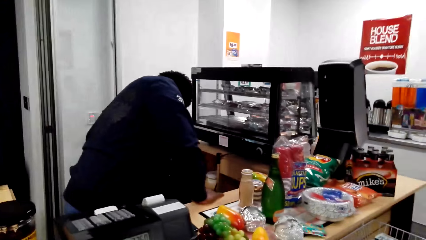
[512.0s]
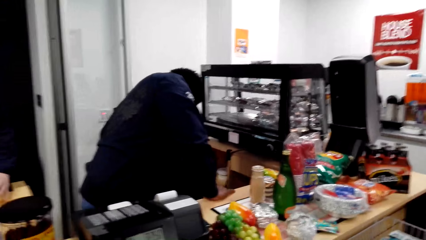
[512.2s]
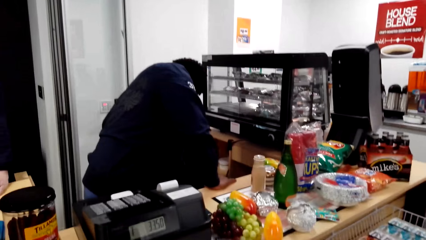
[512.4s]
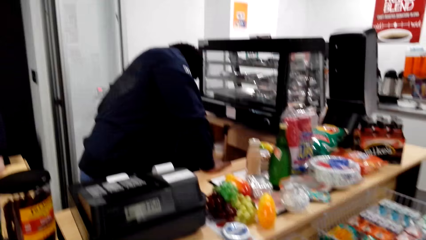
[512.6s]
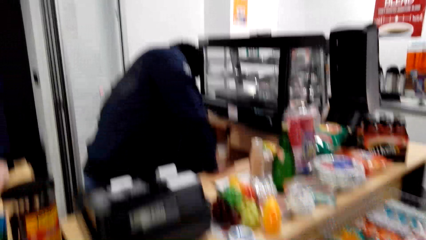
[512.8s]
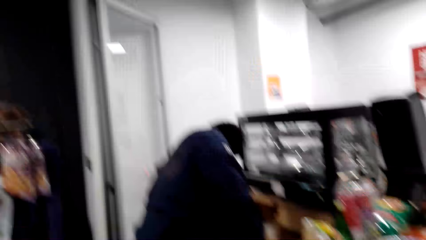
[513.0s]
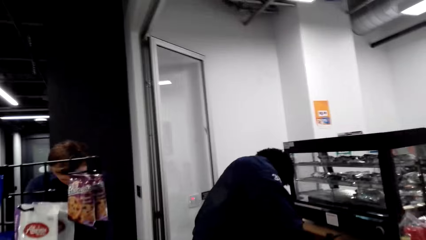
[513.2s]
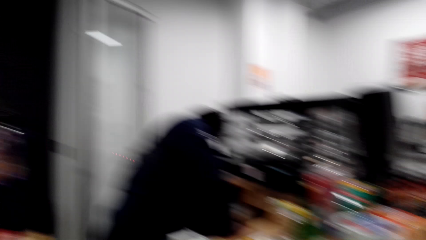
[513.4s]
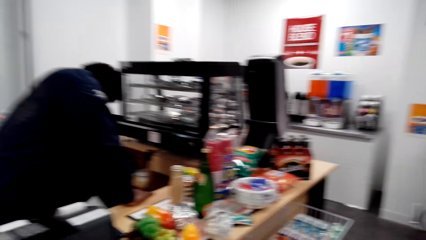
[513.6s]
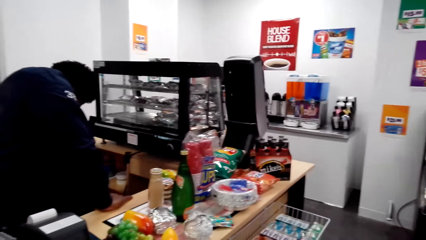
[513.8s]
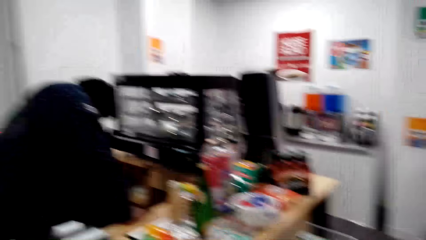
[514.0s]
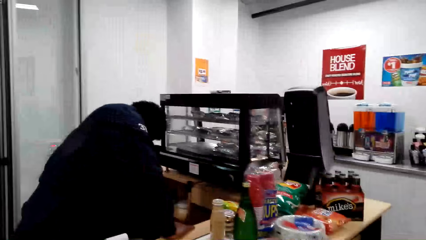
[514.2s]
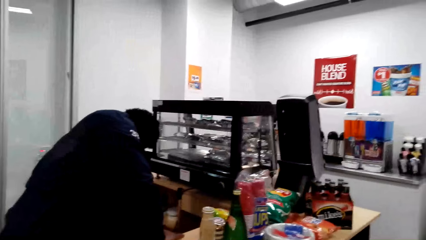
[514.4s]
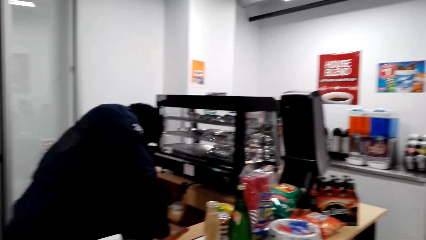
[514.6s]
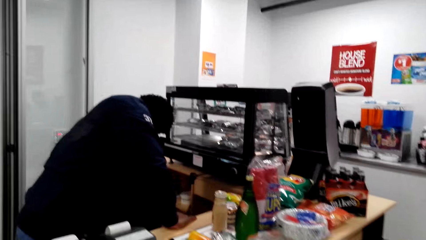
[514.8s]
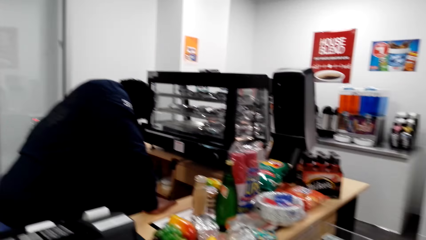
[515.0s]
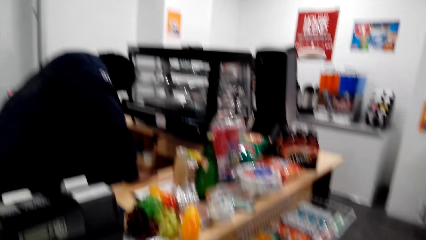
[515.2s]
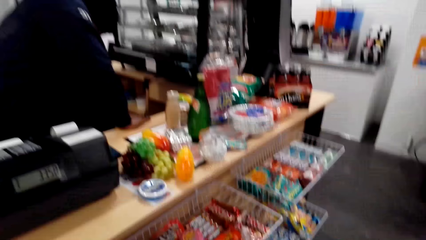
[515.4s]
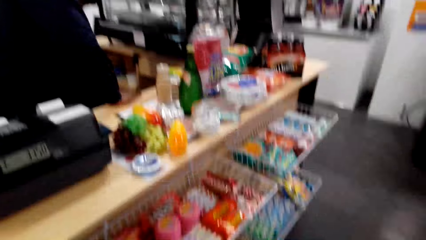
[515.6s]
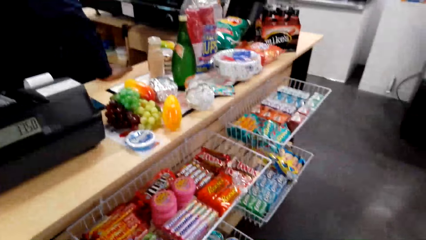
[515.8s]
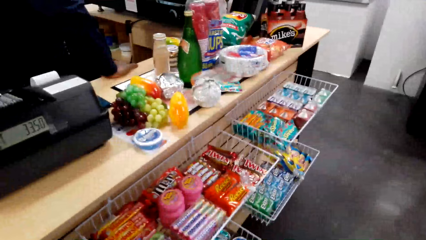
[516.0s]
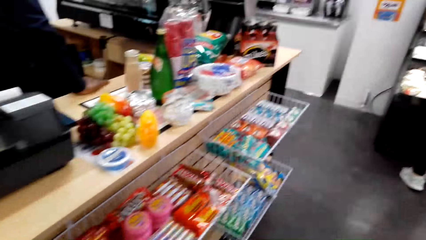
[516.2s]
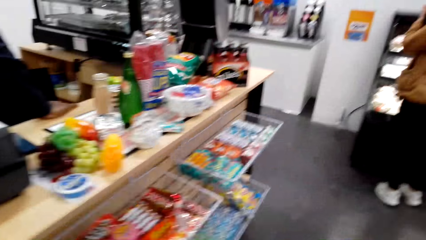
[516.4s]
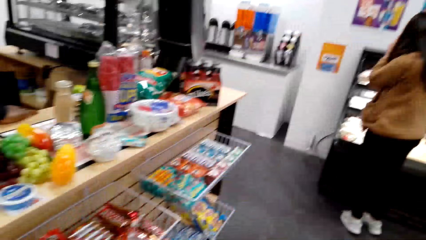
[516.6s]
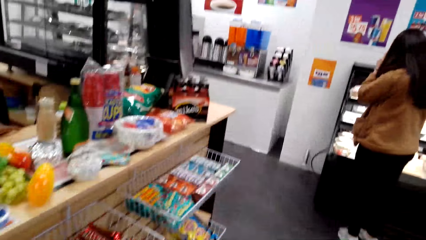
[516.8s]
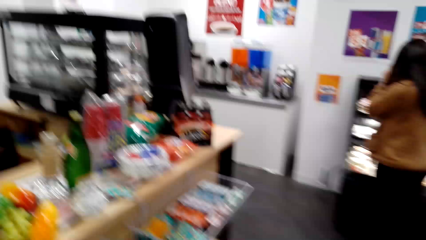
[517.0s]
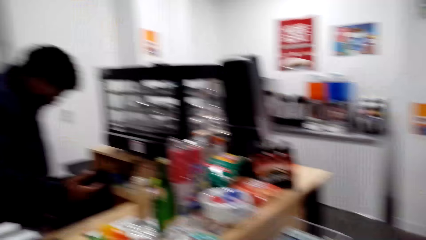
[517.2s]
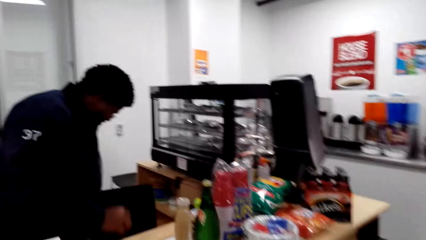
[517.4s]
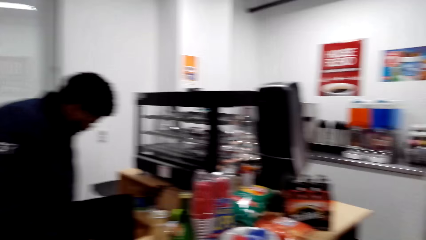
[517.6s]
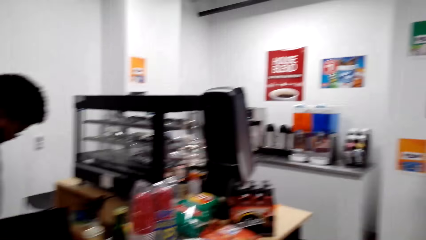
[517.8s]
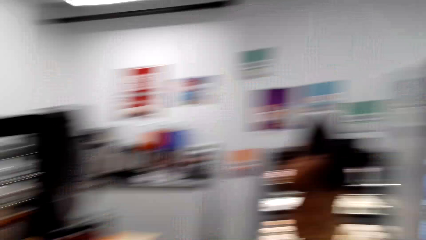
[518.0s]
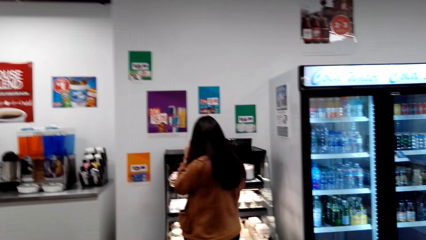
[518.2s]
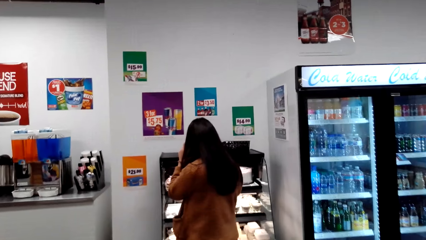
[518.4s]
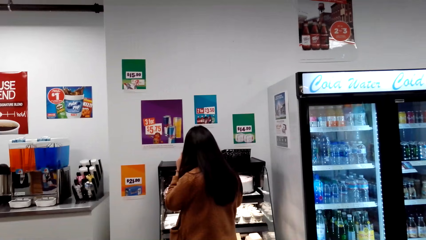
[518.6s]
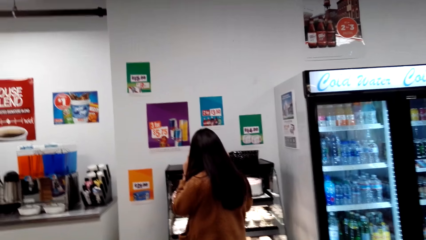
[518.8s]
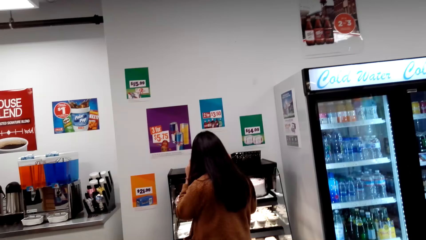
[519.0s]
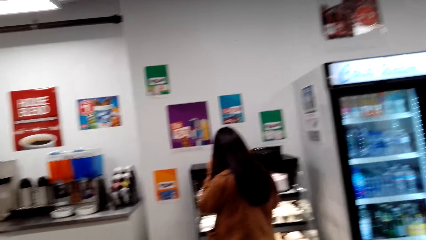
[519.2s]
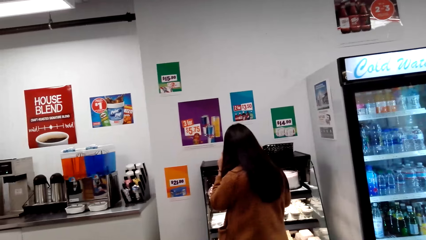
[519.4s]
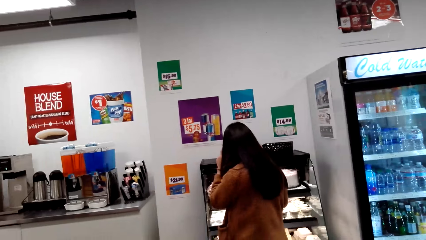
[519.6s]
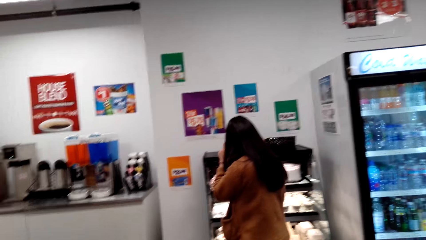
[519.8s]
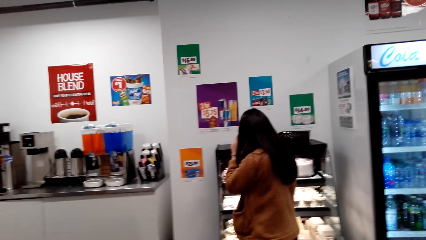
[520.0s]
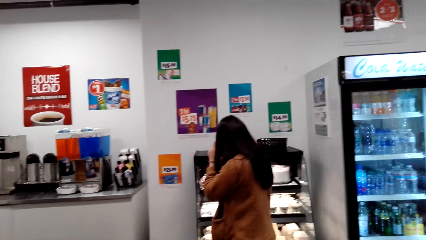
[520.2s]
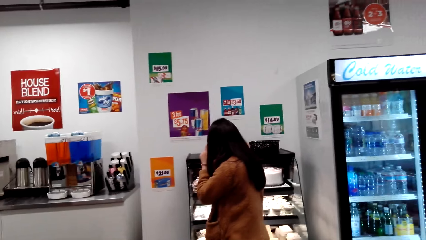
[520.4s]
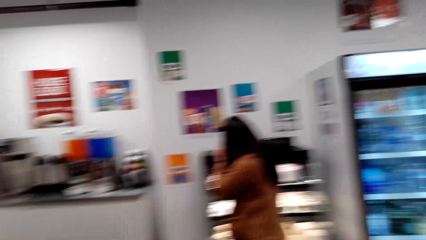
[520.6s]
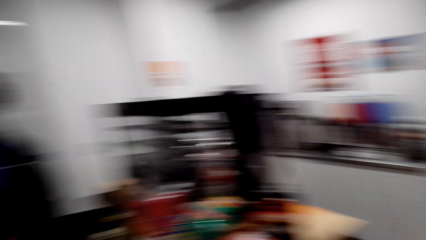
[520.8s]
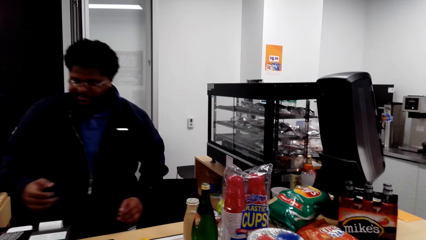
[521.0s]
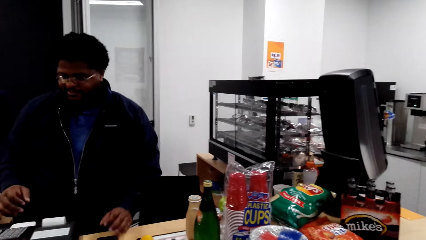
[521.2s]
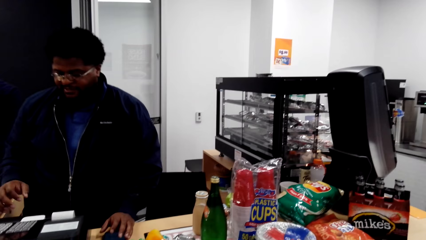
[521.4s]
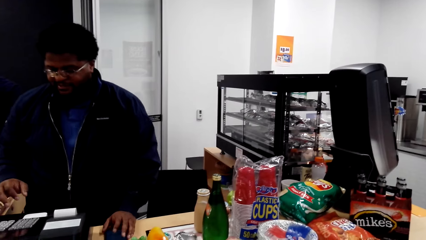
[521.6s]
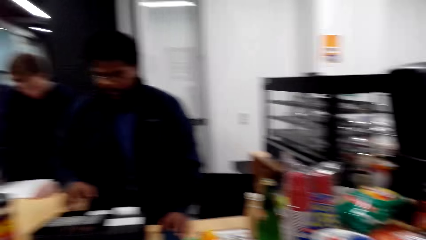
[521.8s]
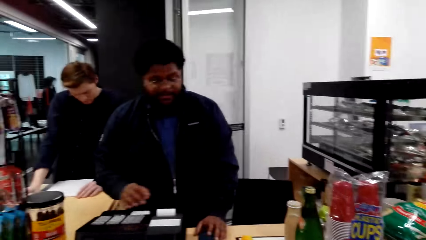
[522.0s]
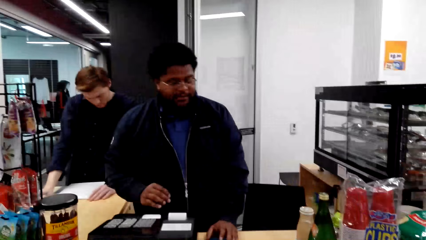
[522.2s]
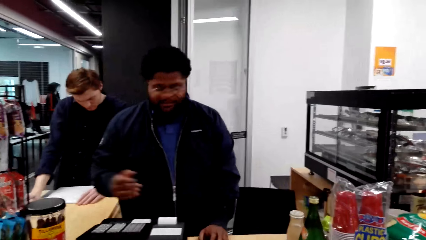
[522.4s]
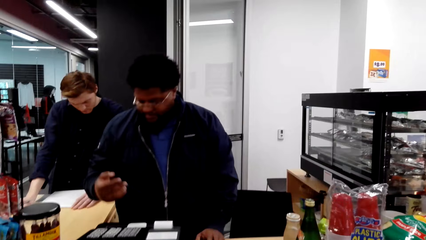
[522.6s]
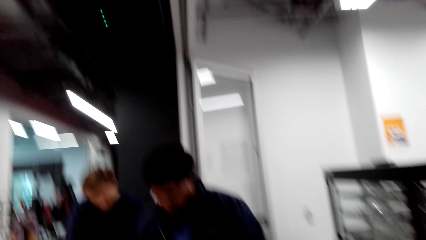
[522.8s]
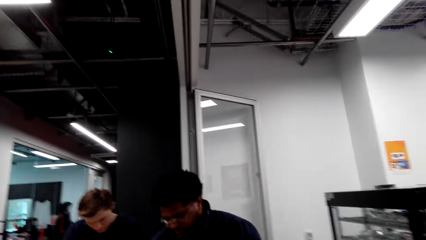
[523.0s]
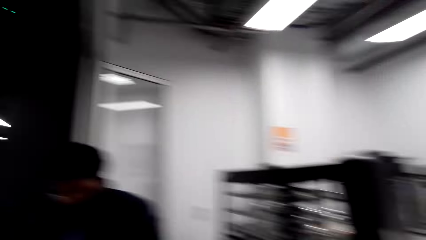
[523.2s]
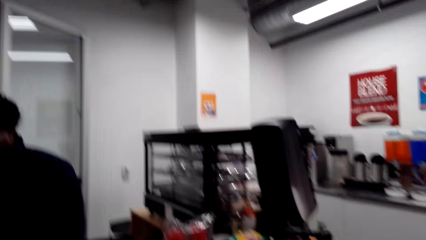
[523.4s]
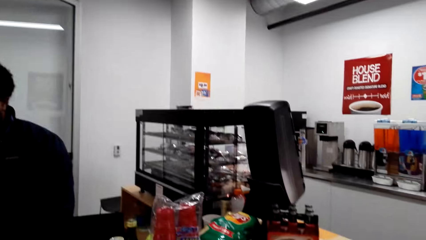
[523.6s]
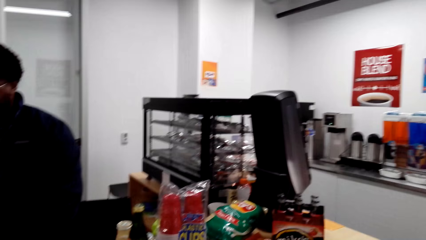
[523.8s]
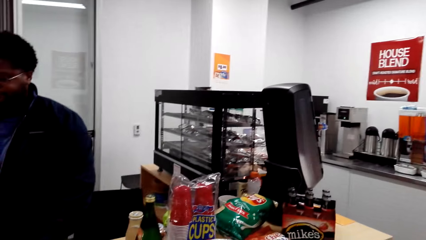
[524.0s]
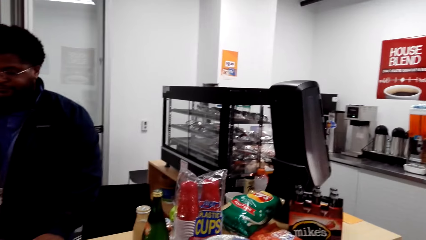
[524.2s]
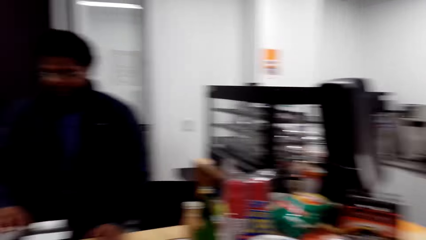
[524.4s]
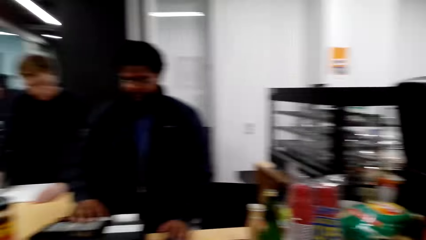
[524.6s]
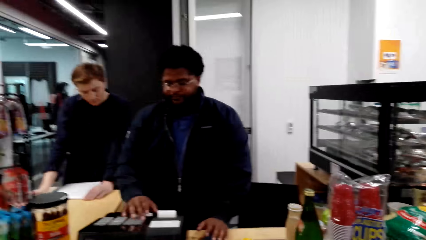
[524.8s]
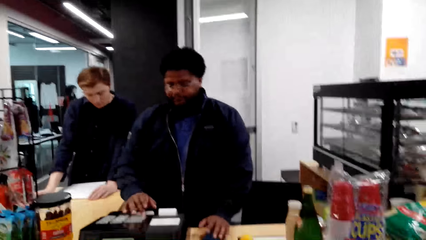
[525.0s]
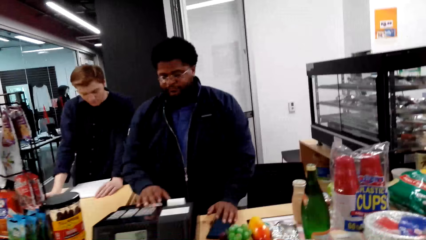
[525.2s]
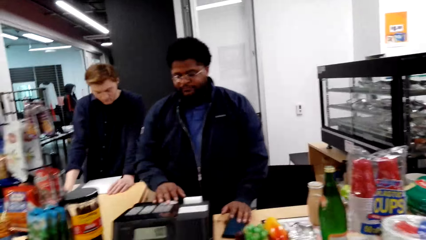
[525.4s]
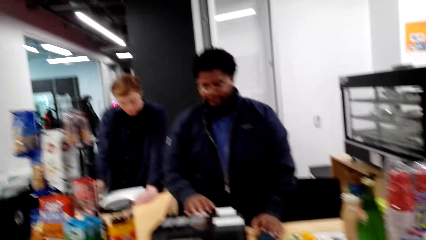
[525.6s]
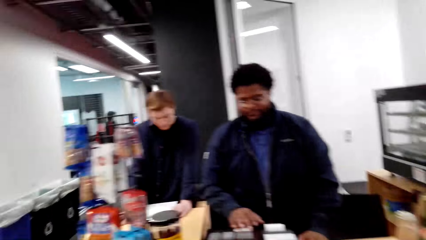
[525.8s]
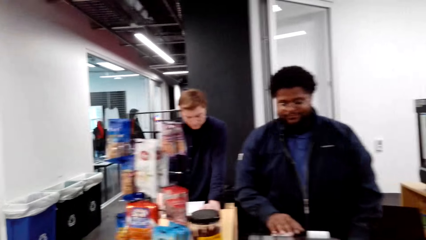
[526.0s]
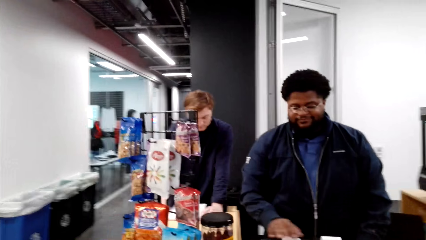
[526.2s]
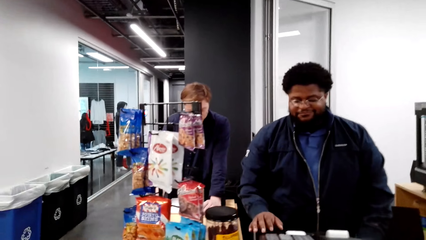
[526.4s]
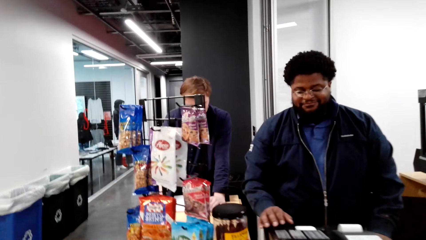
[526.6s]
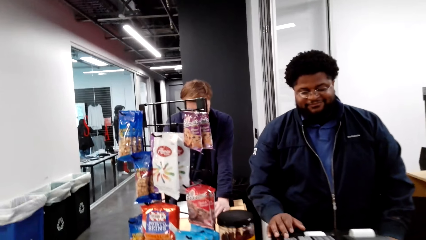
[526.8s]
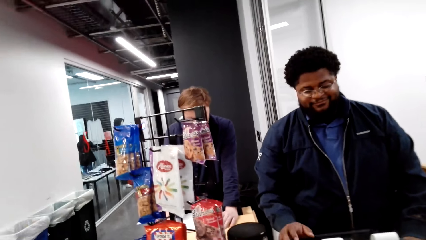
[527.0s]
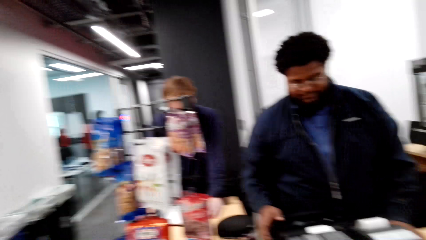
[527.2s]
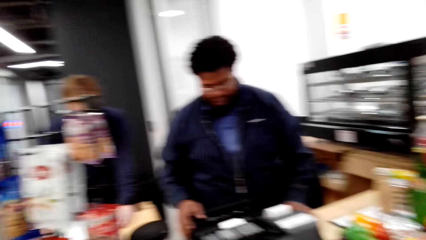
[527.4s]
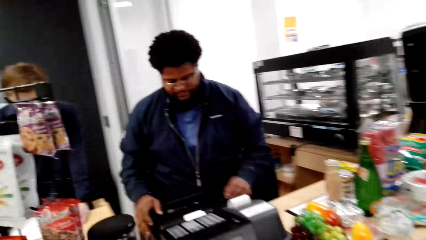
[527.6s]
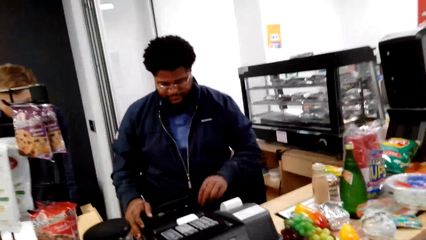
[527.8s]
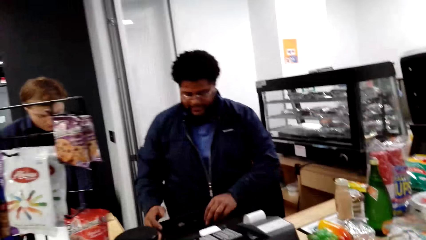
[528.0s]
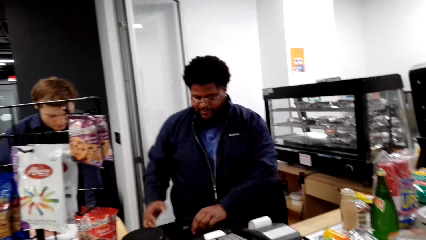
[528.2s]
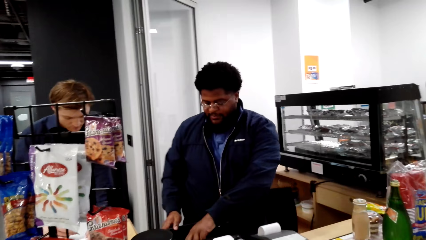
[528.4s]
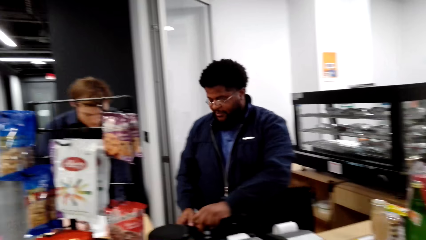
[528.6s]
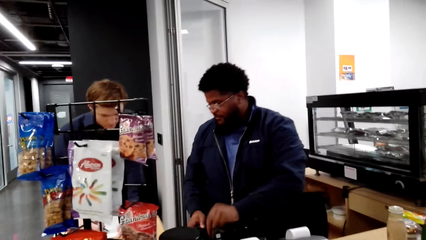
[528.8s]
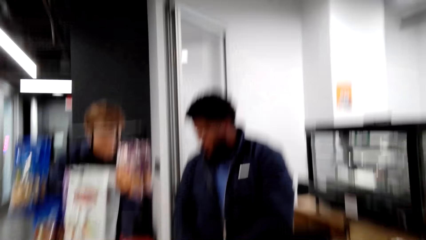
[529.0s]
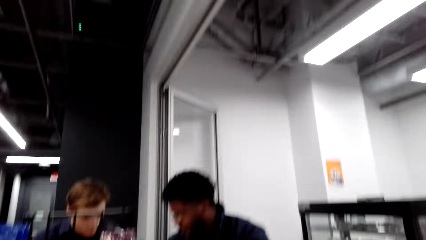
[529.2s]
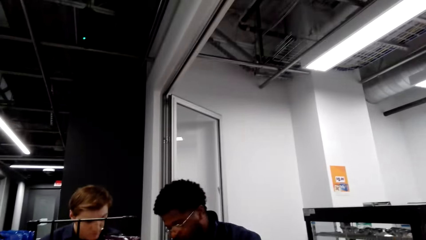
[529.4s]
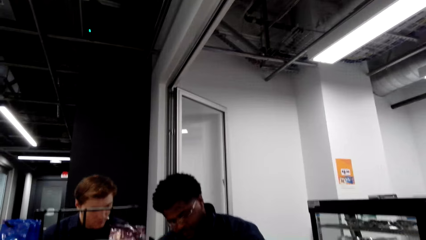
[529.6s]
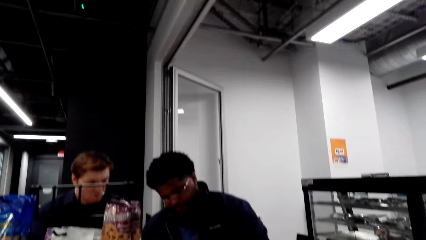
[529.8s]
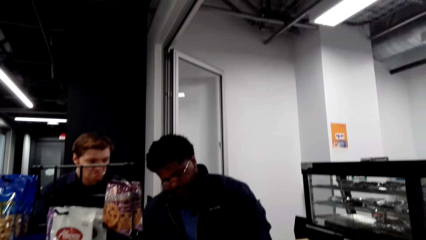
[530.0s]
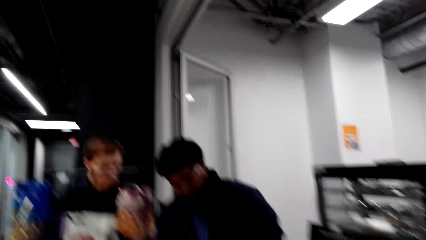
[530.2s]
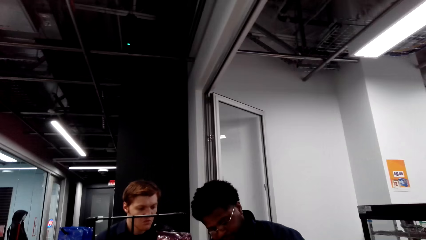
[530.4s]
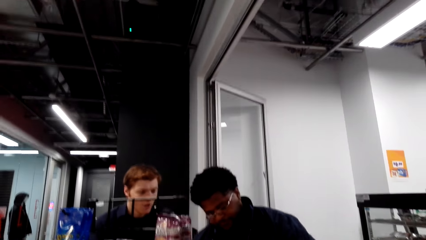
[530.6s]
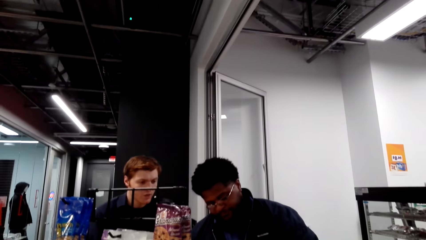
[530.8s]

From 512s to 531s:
The cashier does something. The camera wearer looks around the supermarket. They walk in the supermarket. The cashier operates the teller machine. The camera wearer looks around the supermarket. The cashier operates the teller machine. The camera wearer looks around.
